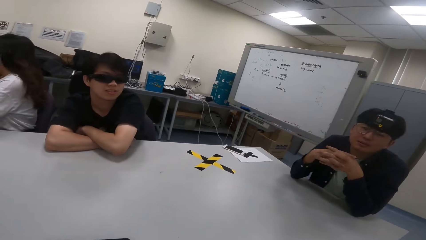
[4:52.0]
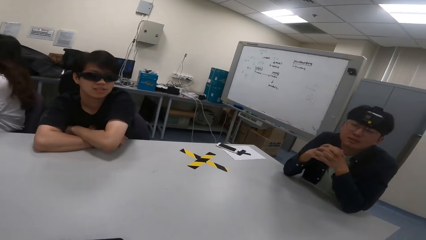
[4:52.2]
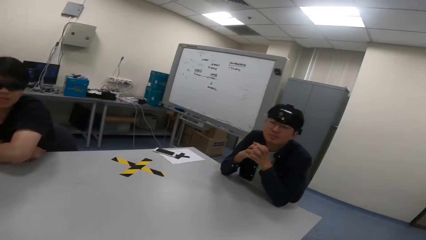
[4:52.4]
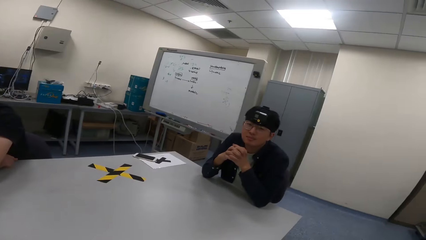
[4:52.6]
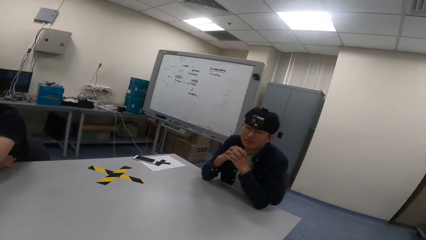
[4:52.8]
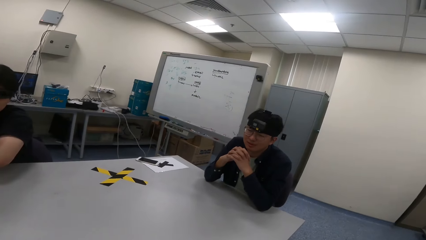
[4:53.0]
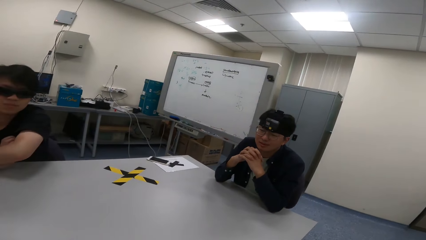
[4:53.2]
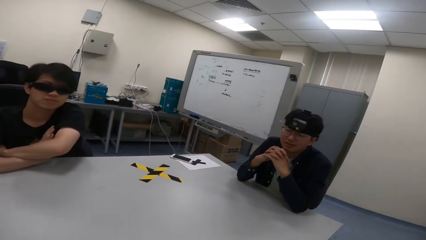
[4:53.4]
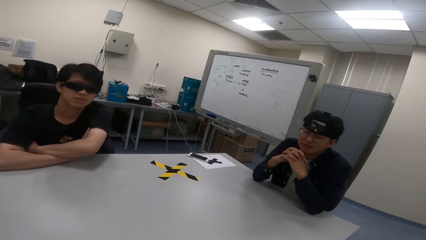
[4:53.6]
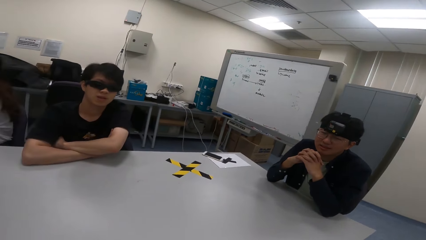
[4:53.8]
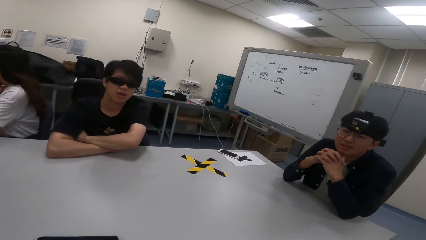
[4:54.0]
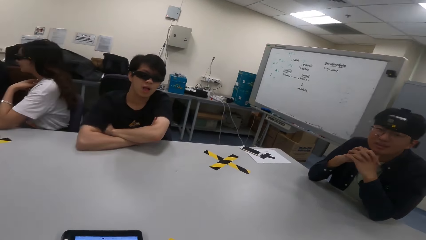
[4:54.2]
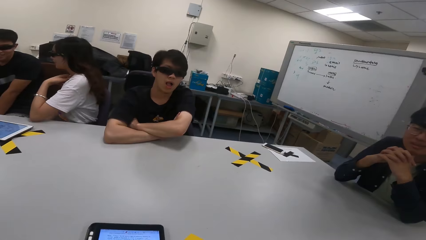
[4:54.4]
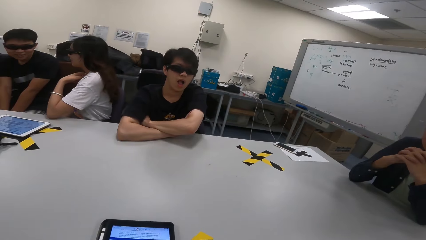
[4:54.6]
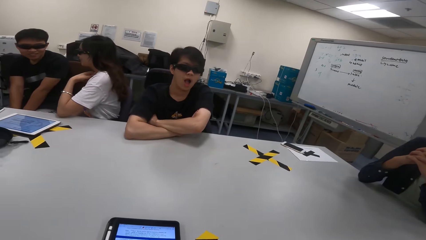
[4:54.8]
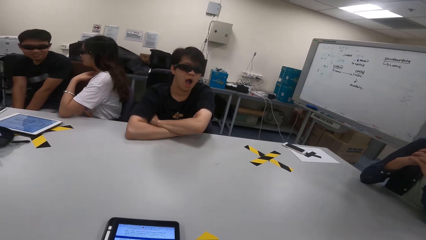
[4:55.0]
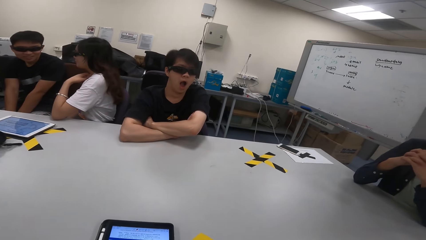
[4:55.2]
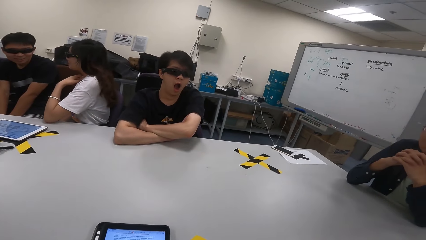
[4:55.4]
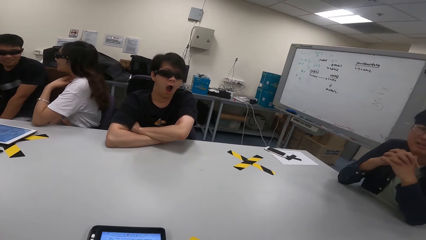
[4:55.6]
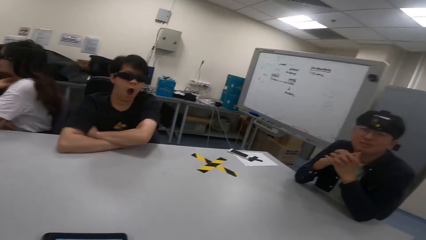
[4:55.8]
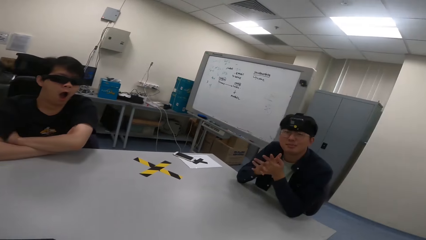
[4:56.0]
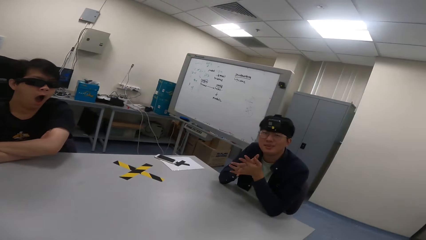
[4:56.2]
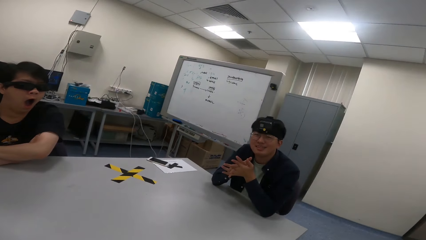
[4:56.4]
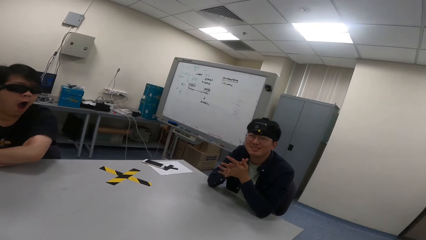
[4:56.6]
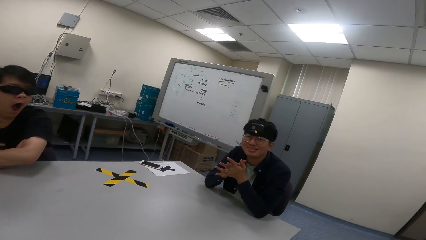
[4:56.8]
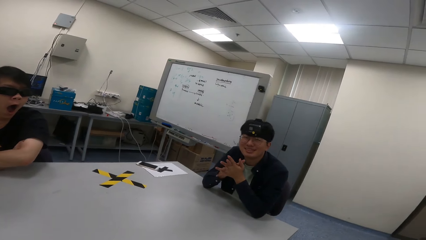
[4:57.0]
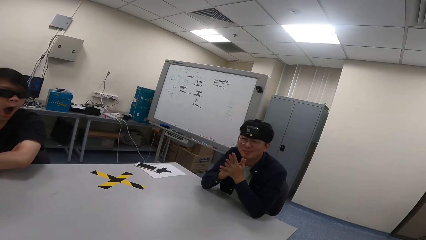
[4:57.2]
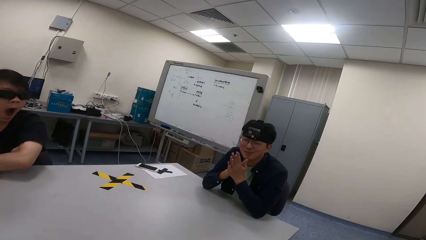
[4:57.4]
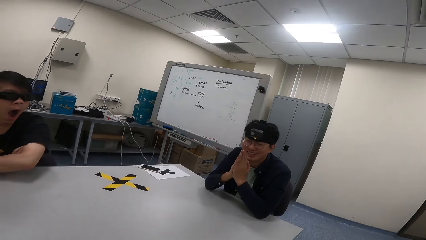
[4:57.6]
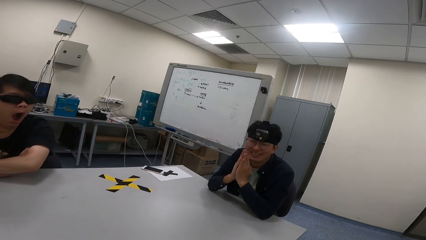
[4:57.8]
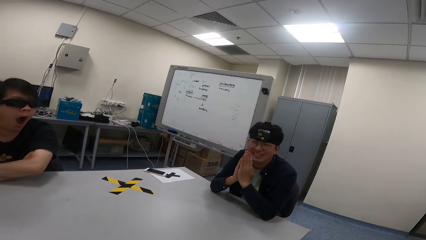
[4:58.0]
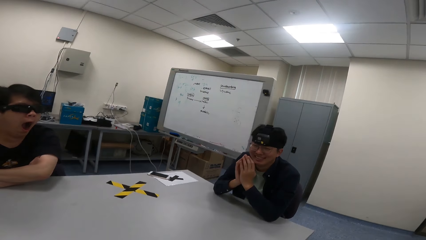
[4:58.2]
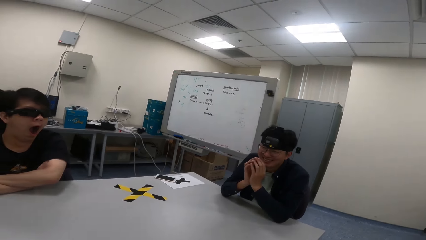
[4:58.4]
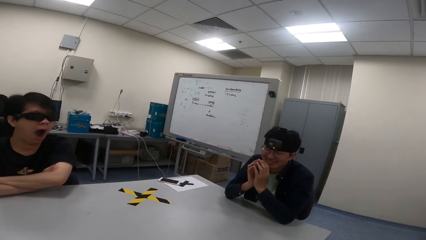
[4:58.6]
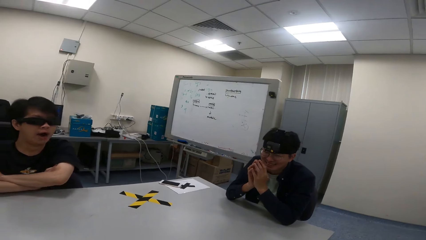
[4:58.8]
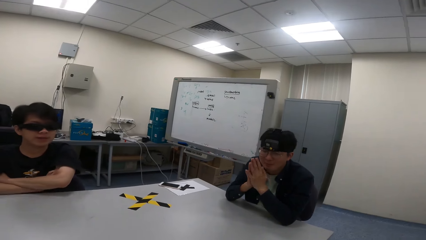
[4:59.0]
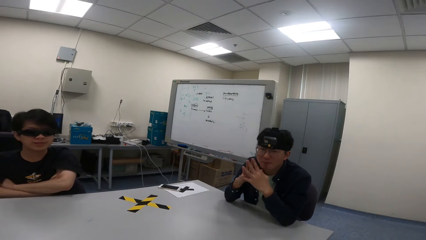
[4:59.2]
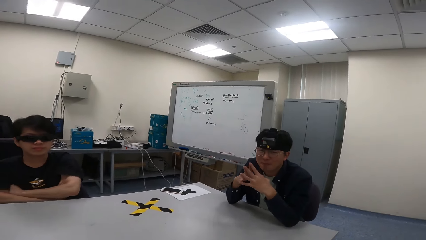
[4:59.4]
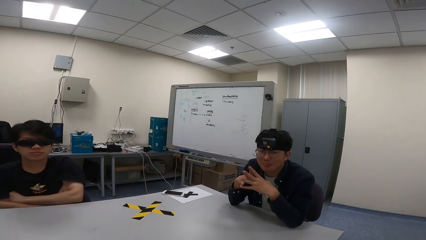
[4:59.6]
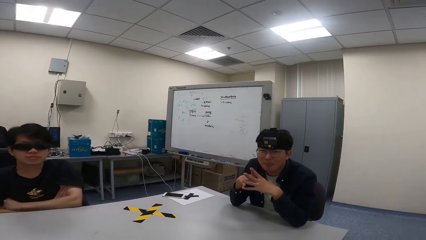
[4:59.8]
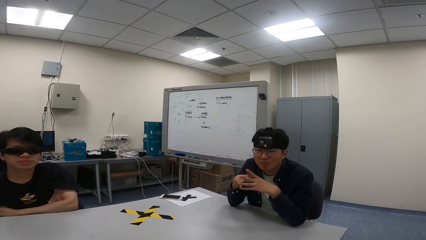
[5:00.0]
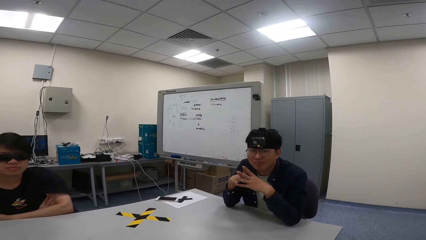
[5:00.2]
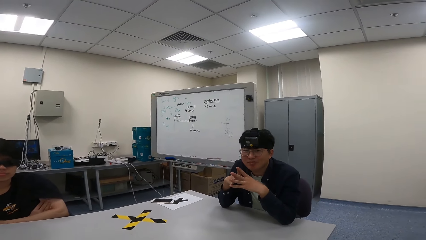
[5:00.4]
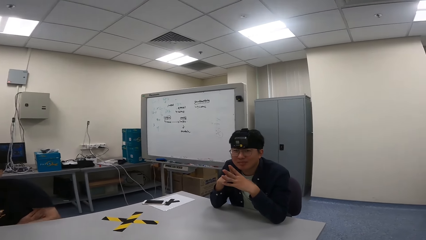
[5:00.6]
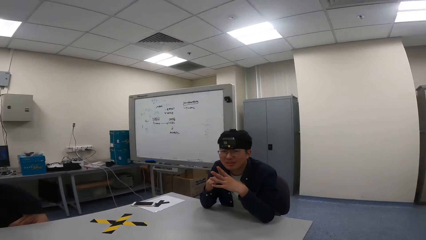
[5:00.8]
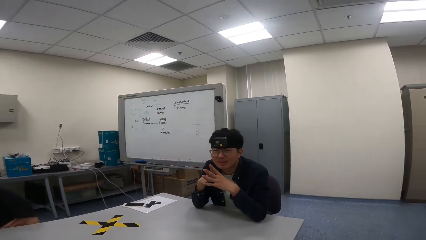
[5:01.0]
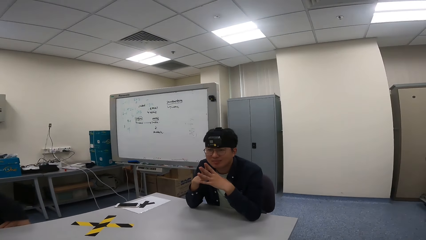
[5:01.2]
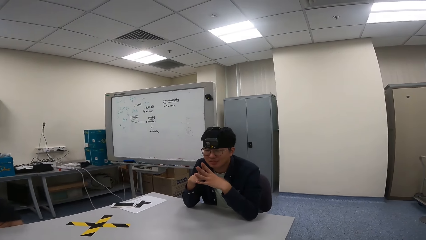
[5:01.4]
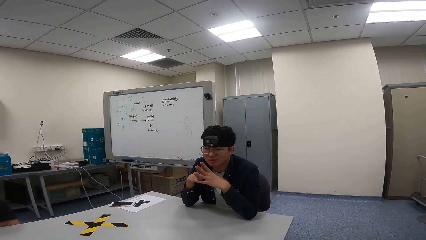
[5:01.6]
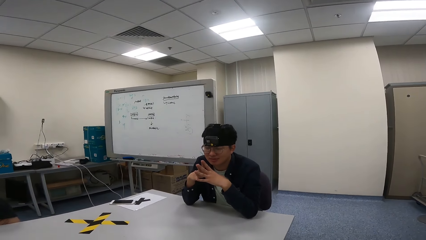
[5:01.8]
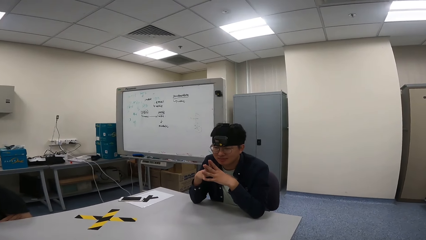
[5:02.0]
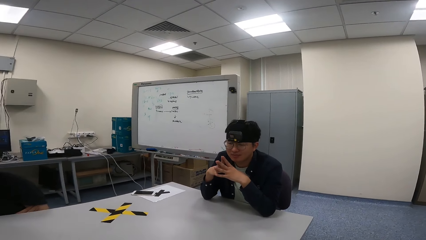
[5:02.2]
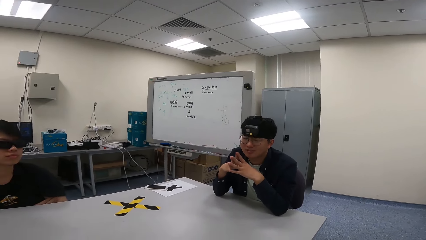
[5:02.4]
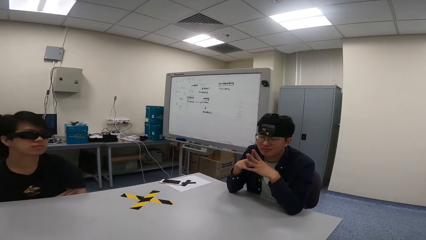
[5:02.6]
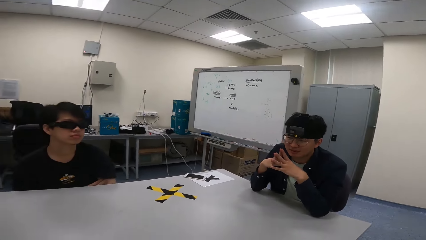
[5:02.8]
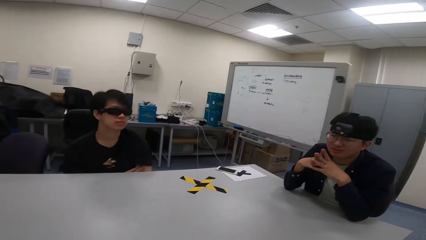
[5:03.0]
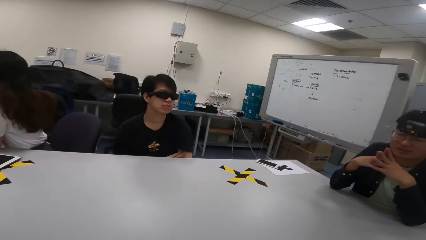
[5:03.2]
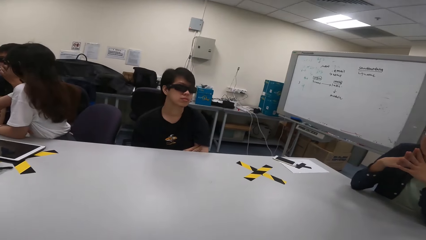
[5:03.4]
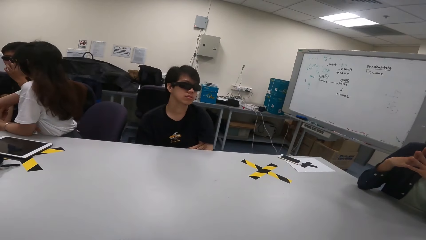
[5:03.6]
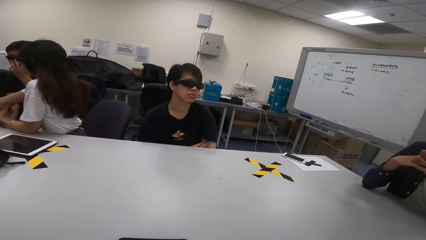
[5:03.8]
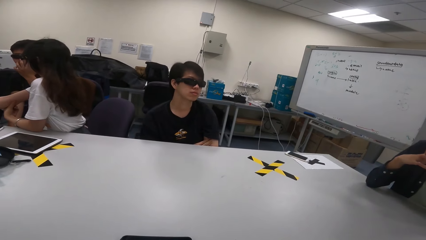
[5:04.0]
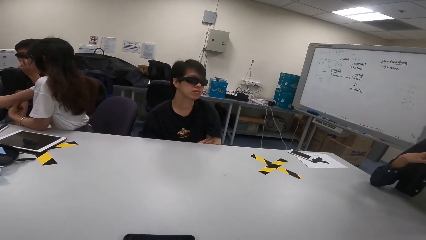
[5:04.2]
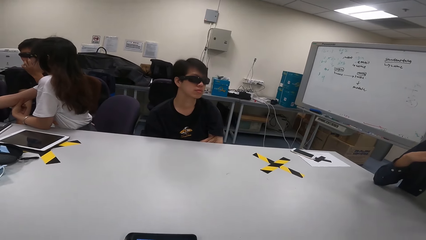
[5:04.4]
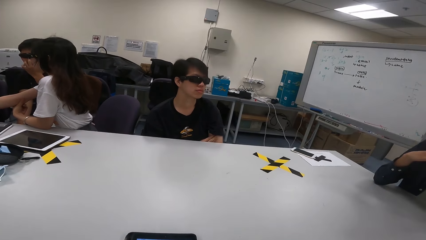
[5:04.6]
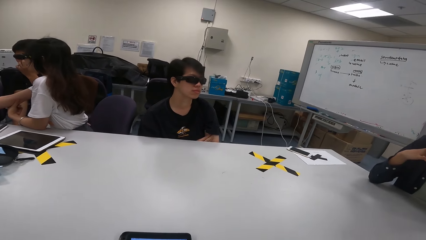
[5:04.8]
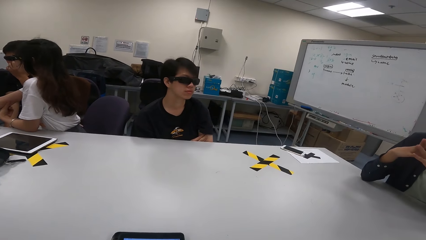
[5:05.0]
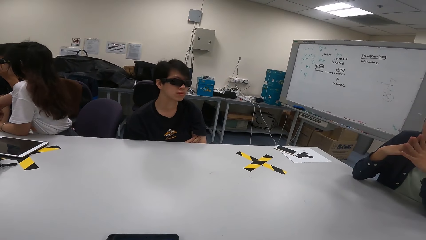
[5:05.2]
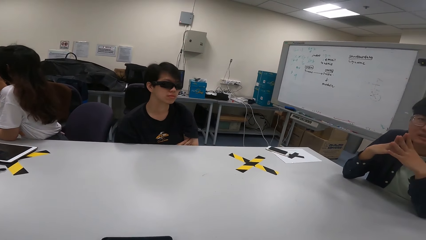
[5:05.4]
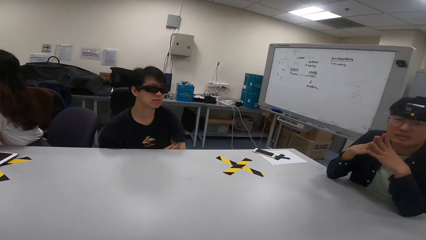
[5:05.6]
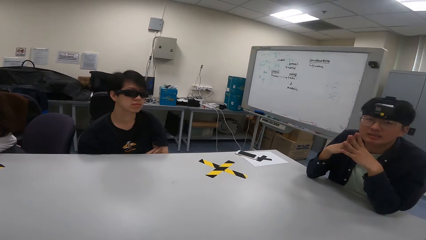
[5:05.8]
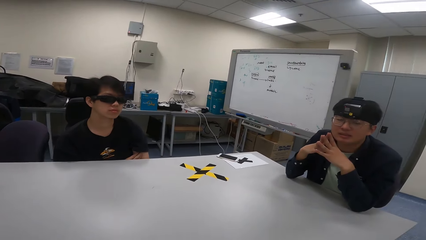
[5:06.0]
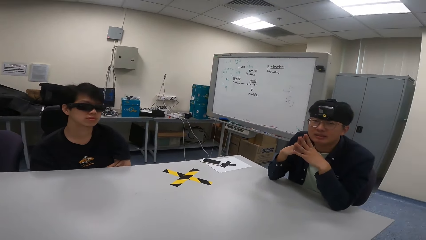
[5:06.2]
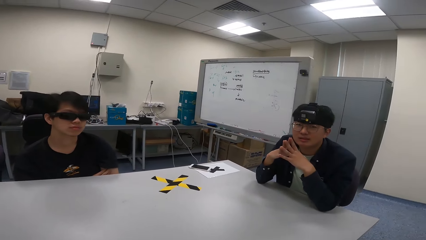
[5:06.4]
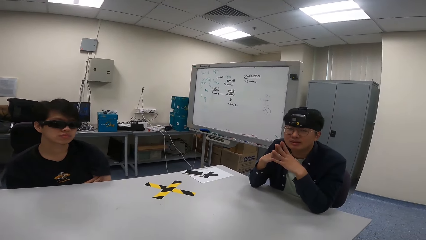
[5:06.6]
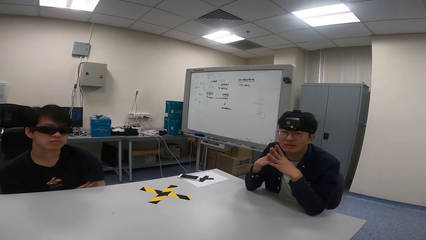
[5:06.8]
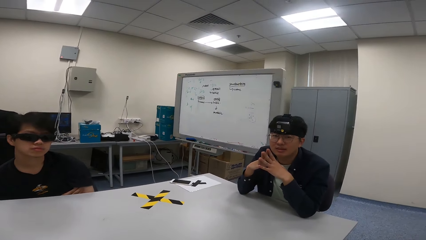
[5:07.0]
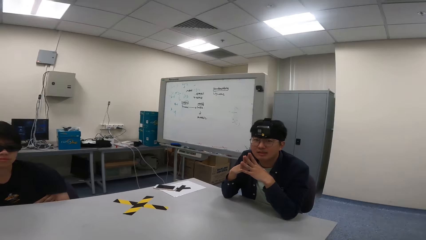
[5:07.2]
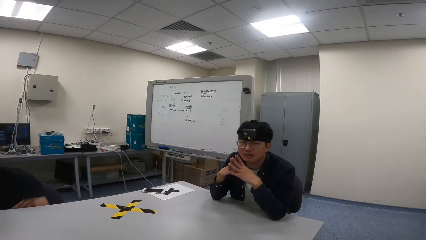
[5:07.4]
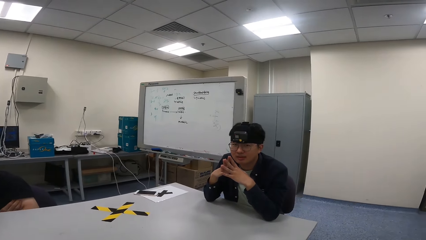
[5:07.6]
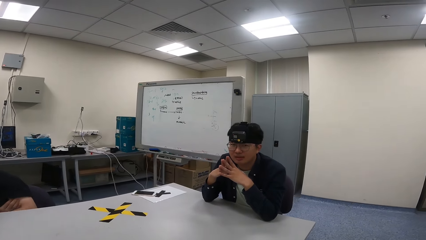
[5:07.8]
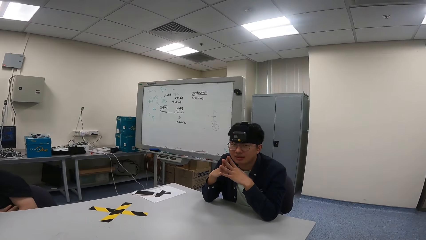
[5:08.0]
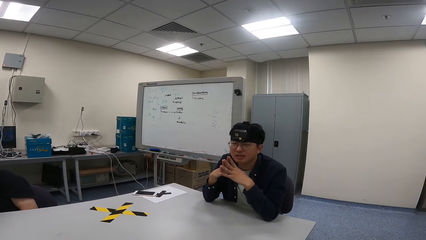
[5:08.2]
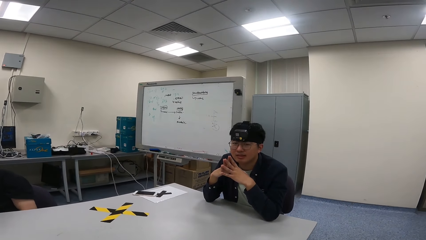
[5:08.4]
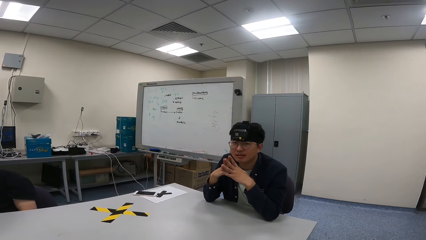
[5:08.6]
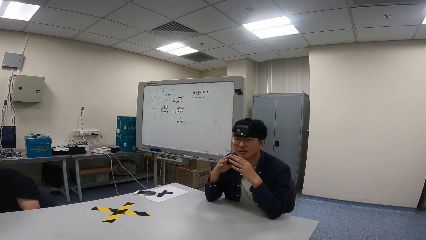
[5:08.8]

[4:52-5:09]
The camera wearer looks at a boy. The boy yawns. The camera wearer looks at another boy.
